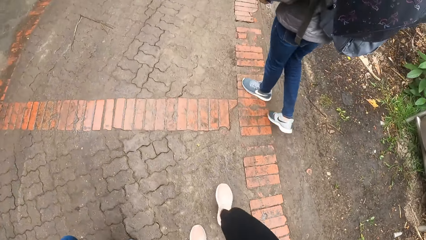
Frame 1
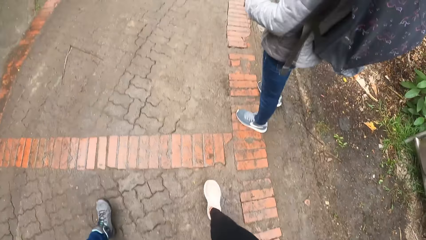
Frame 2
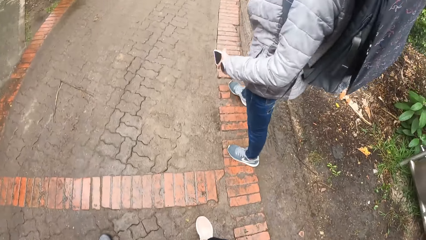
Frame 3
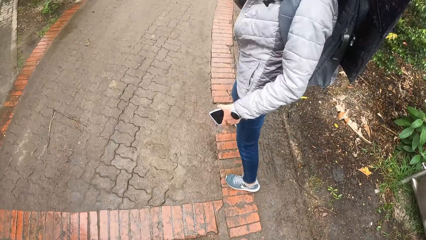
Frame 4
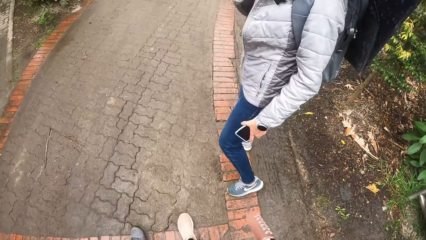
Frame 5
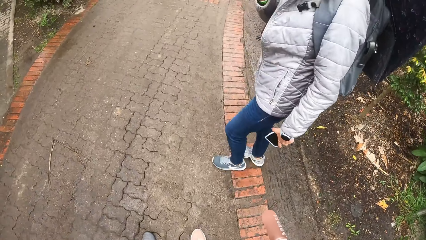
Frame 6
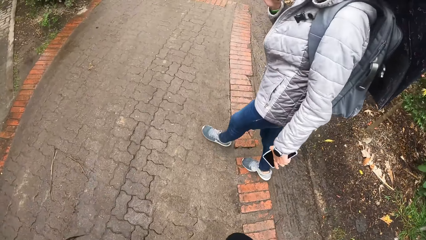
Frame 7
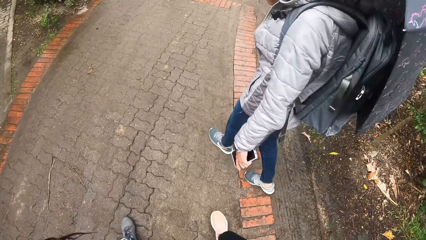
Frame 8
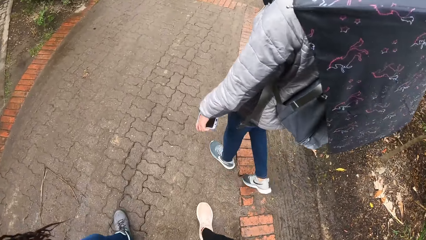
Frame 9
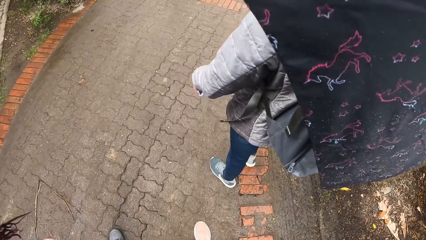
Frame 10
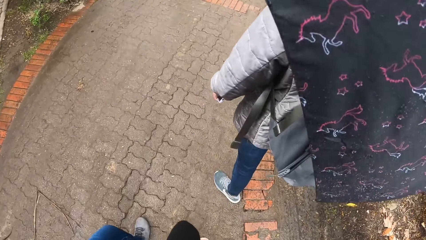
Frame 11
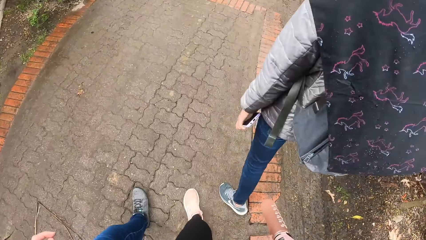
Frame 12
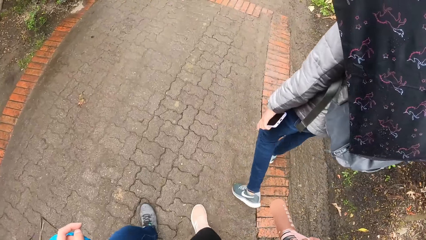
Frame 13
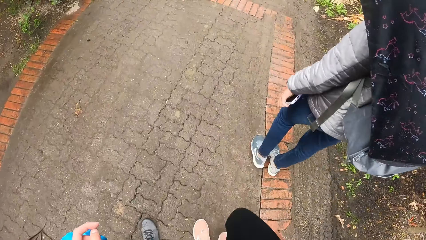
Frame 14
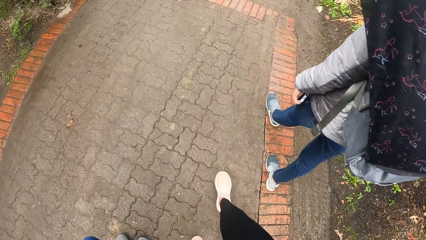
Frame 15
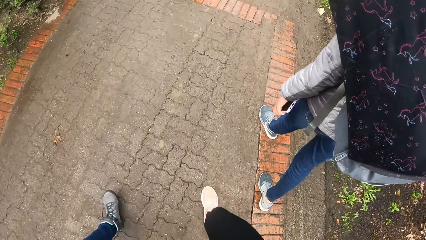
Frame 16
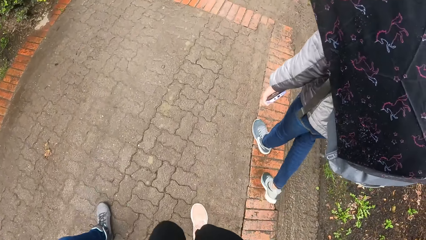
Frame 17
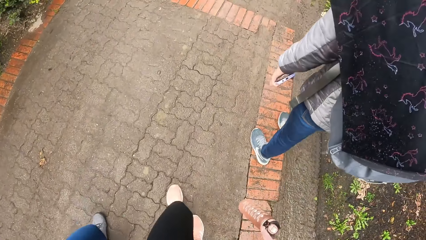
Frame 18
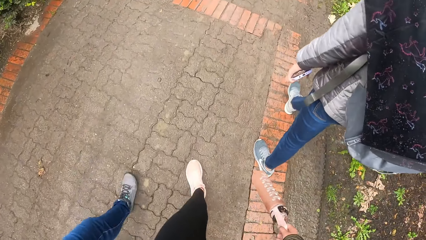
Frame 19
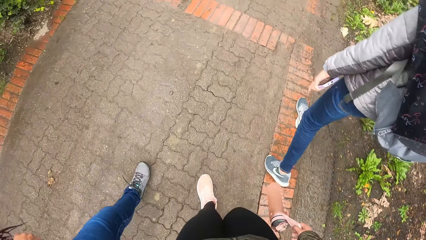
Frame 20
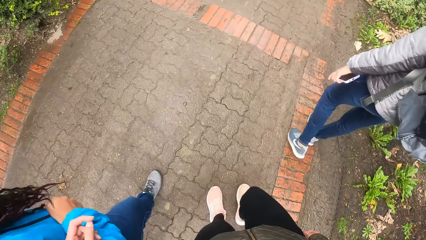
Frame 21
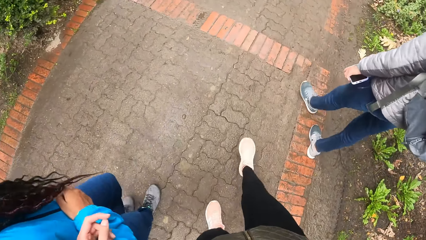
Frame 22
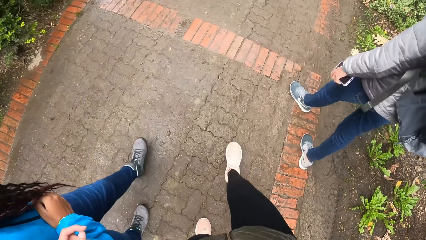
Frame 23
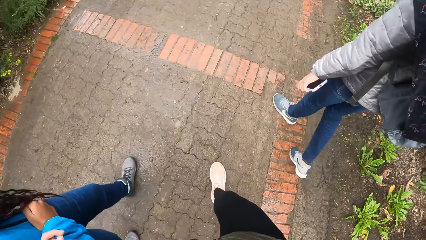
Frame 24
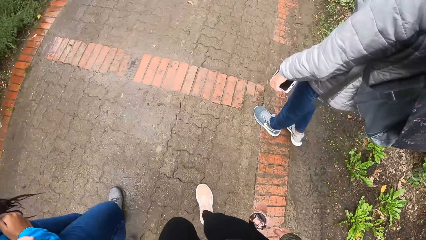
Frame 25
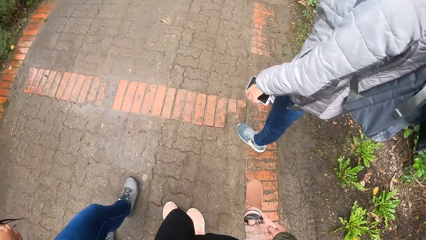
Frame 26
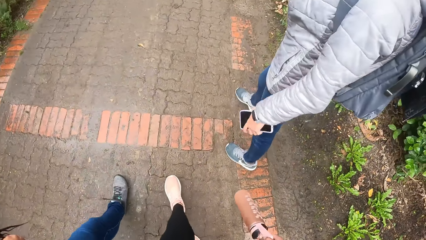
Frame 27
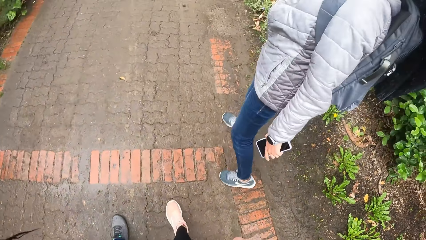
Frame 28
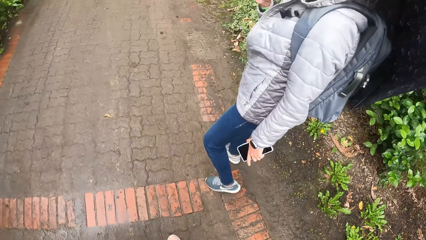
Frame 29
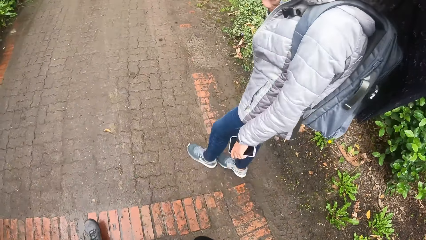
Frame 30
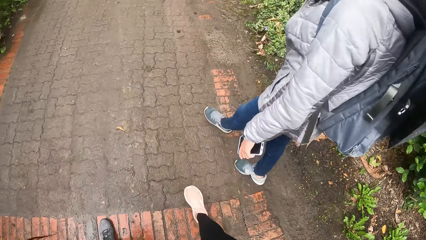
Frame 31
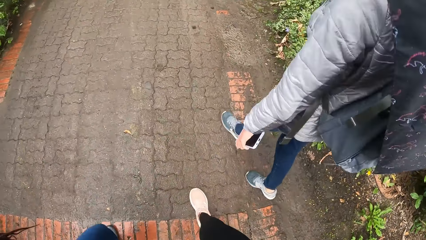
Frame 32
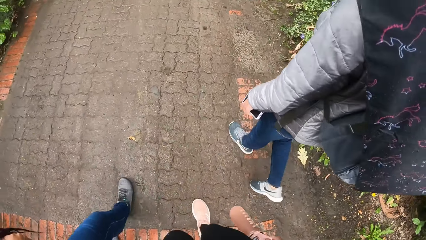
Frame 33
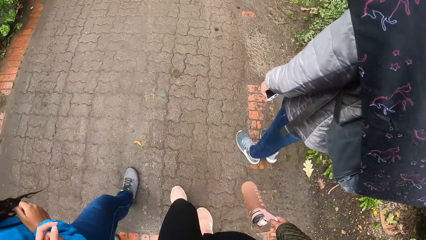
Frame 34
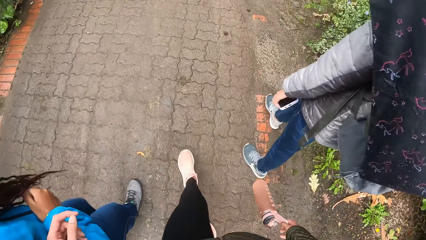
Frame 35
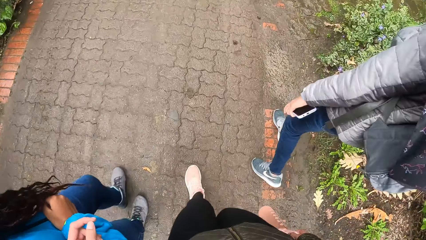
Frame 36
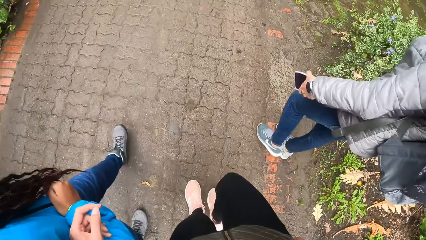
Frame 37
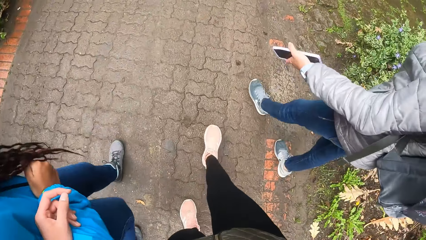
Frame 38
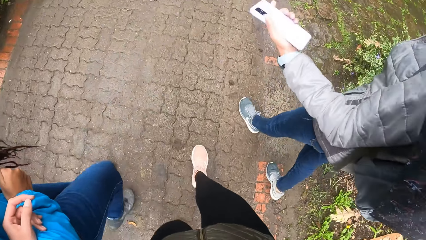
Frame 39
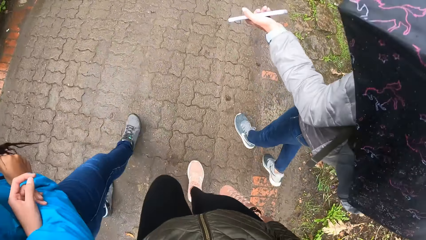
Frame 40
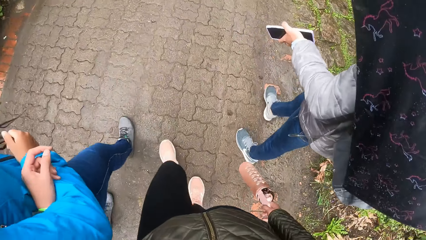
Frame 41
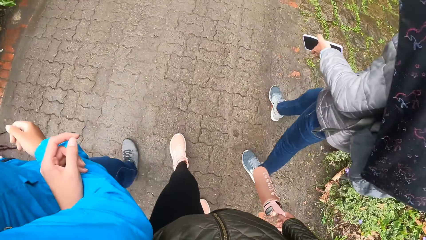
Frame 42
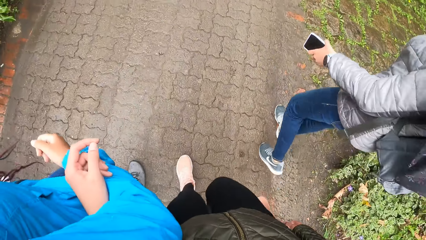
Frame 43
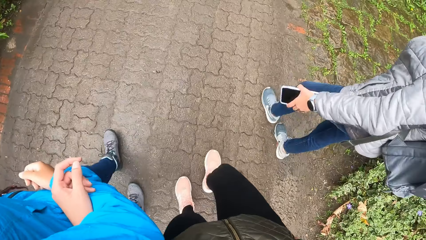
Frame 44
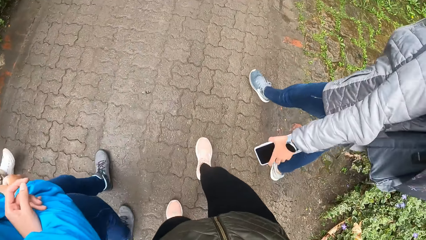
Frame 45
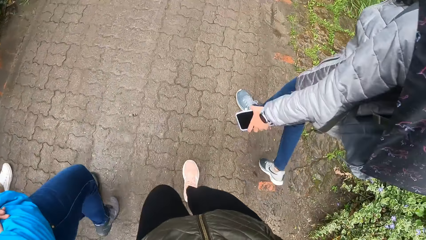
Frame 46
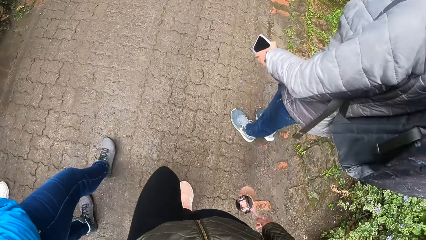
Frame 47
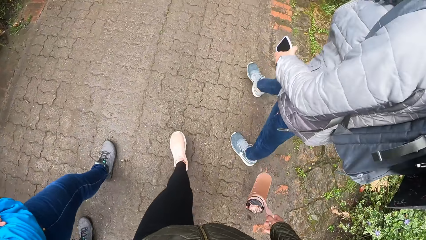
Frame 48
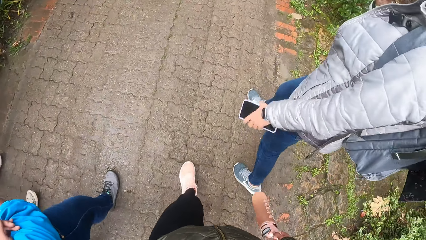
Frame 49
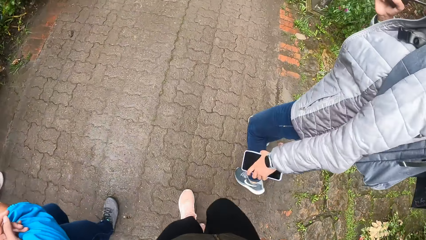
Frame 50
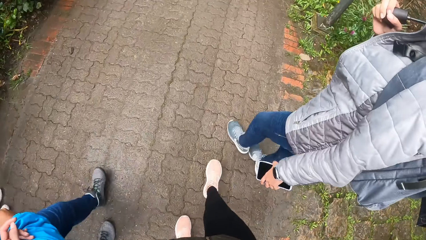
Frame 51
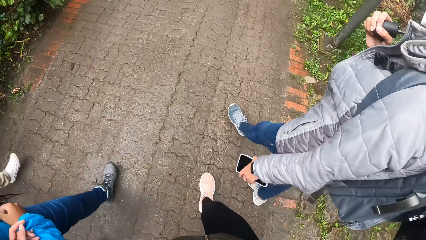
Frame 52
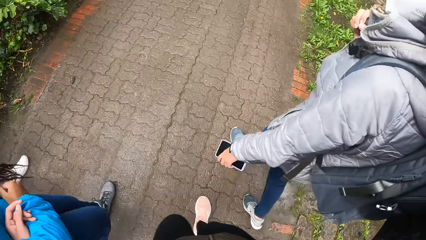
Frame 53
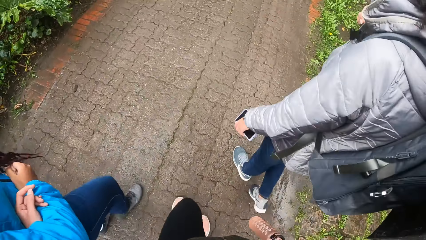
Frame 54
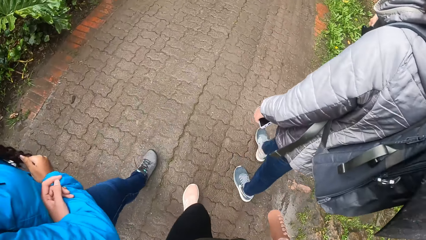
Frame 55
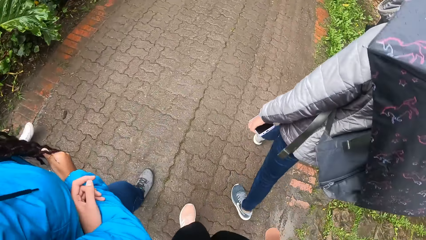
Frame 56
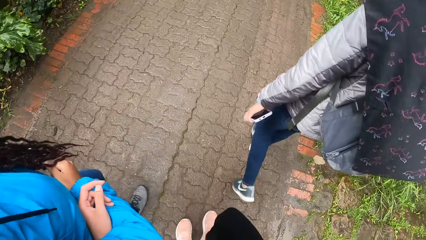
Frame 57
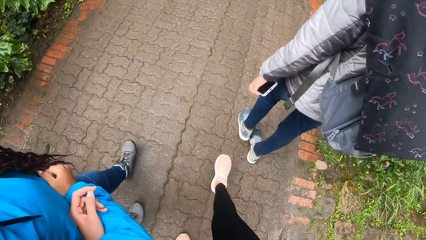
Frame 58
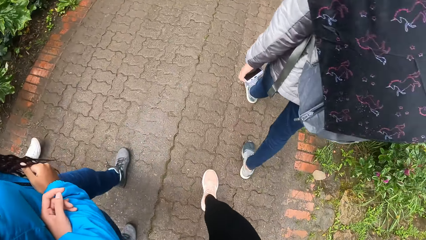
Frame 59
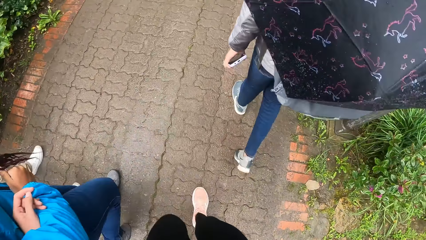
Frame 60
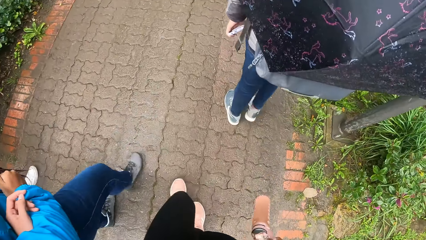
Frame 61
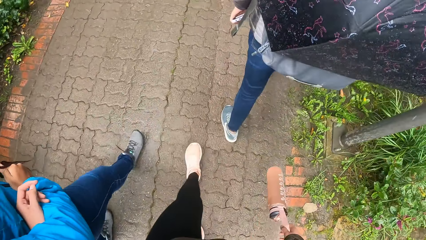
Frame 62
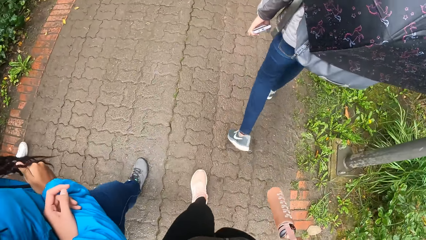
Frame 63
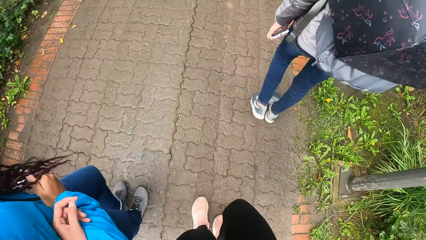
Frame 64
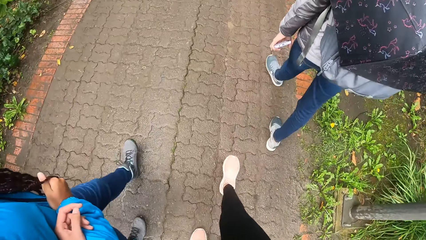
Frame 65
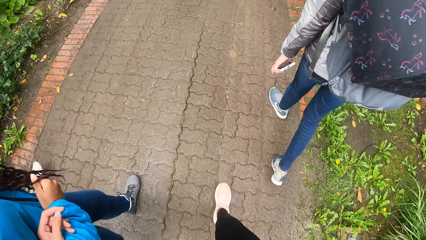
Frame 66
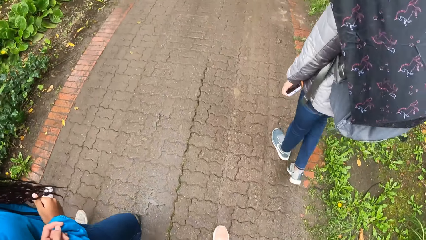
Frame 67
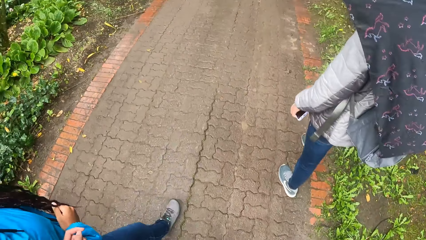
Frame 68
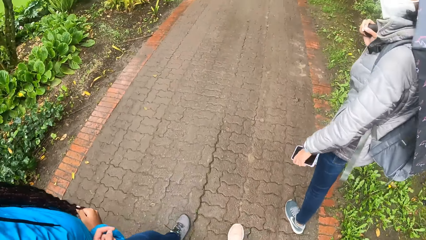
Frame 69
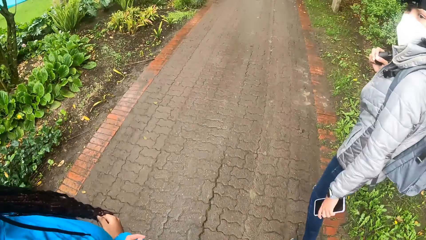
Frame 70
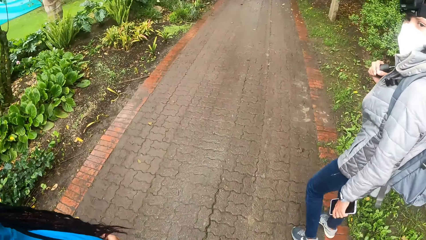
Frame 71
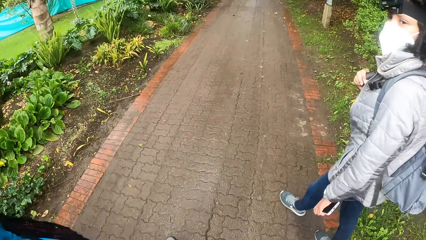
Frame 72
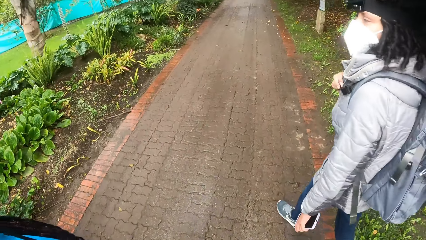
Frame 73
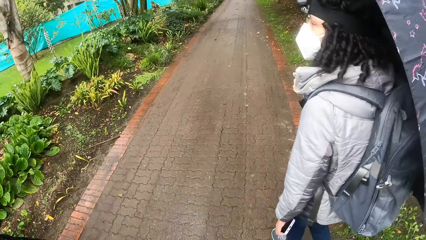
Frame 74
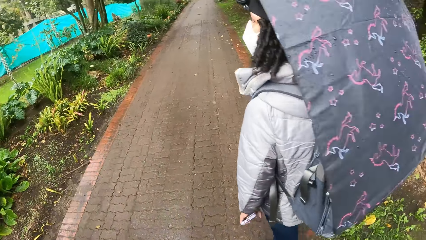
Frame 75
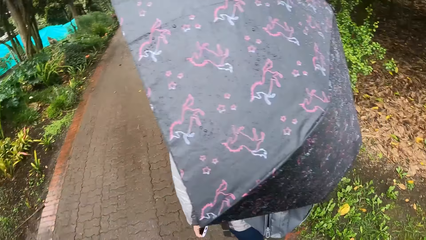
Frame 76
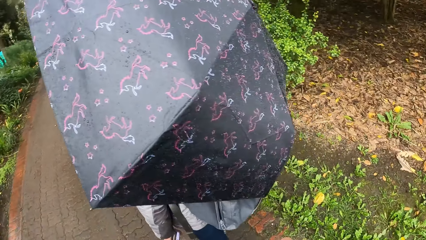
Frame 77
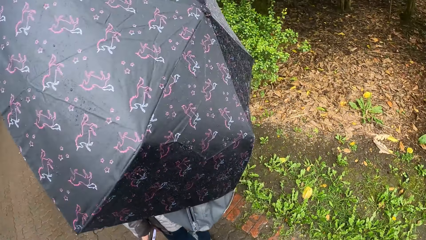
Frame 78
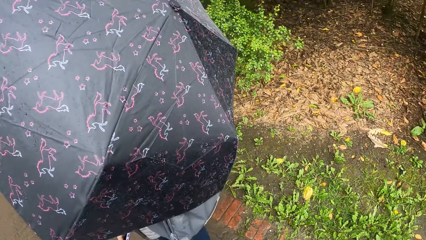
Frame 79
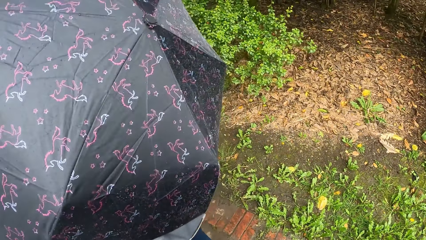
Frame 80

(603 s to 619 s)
A woman converses with the camera wearer and the group of people. The camera wearer and the group of people walk through the path. The woman looks at the camera wearer and walks.
